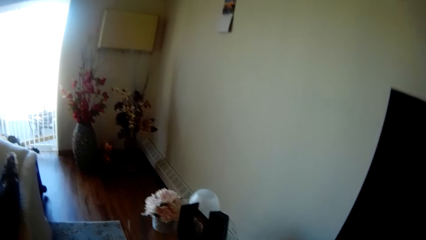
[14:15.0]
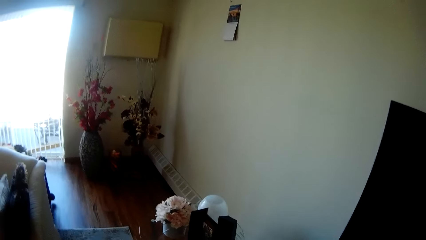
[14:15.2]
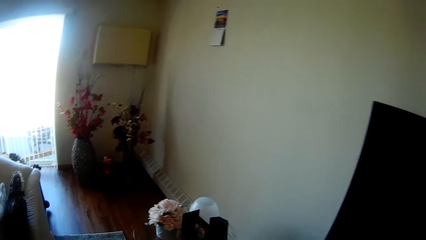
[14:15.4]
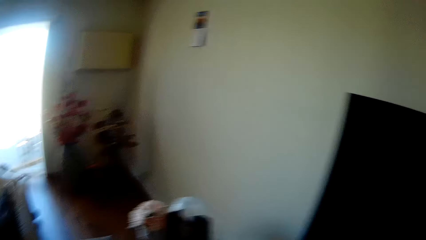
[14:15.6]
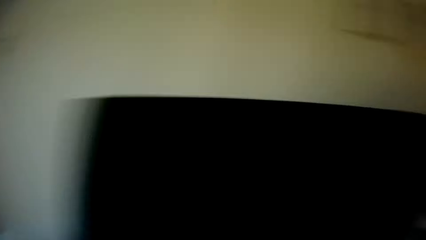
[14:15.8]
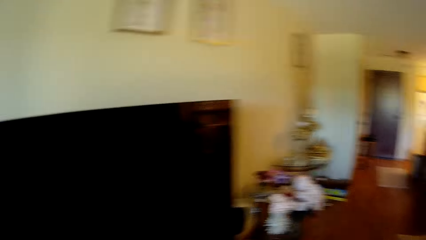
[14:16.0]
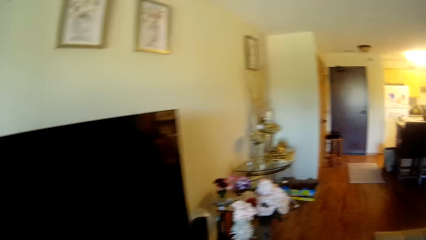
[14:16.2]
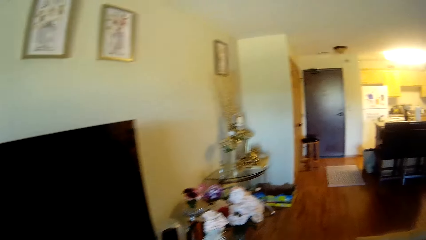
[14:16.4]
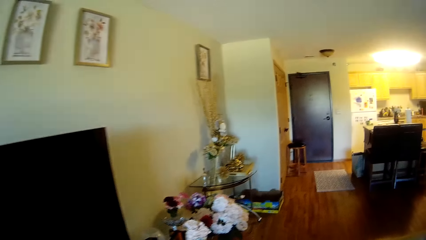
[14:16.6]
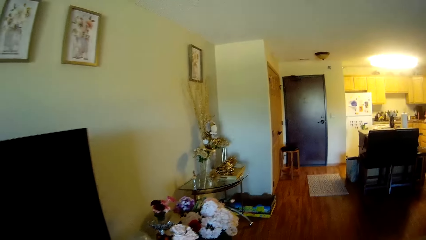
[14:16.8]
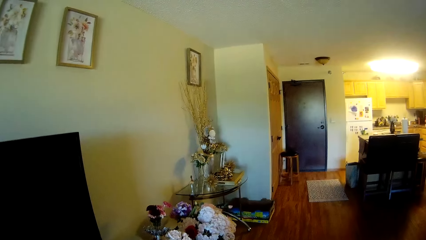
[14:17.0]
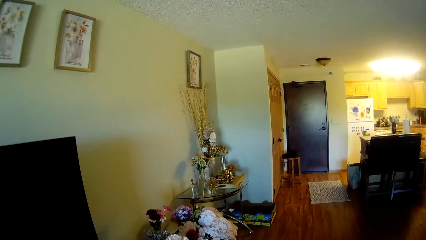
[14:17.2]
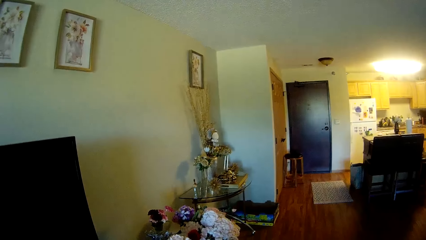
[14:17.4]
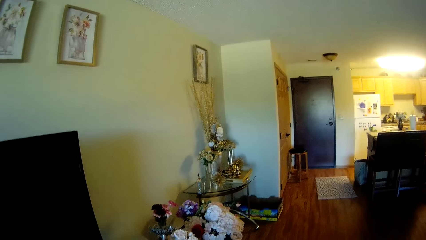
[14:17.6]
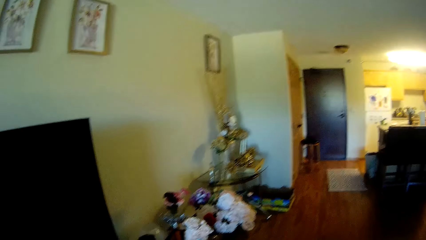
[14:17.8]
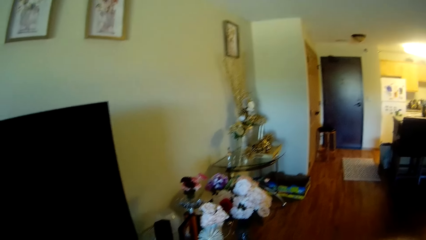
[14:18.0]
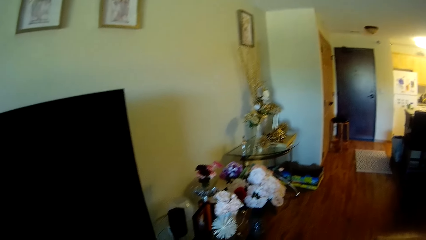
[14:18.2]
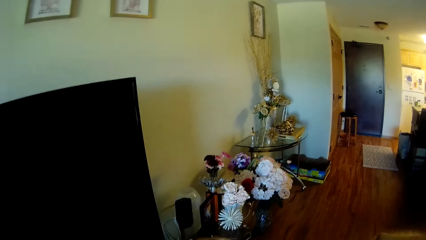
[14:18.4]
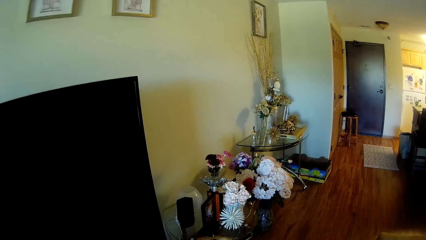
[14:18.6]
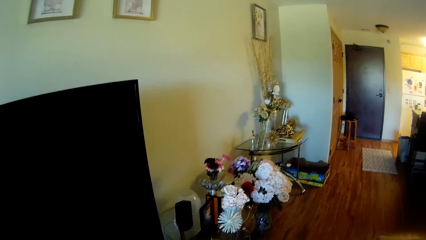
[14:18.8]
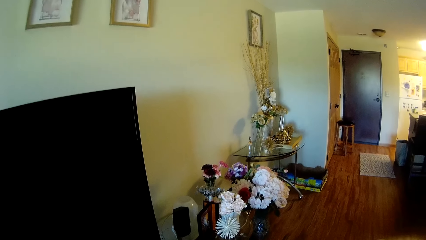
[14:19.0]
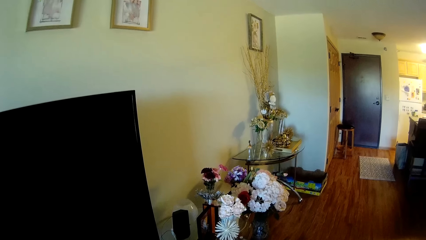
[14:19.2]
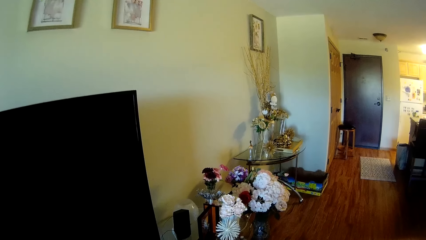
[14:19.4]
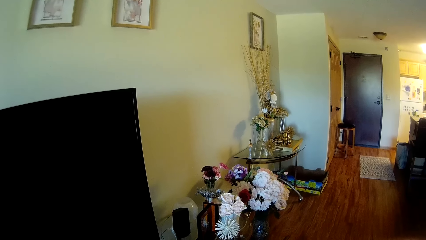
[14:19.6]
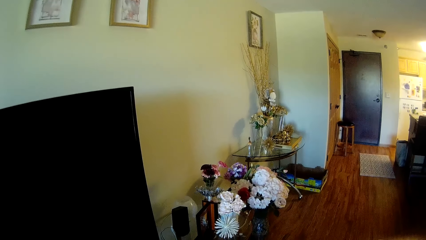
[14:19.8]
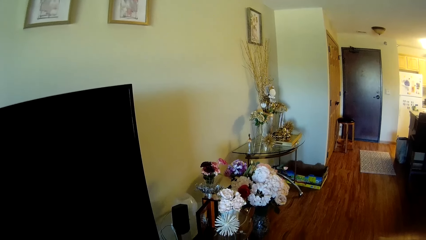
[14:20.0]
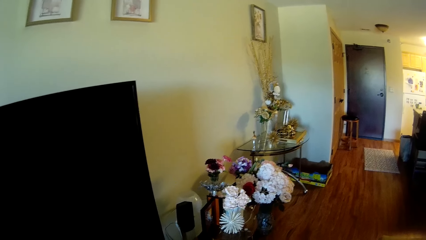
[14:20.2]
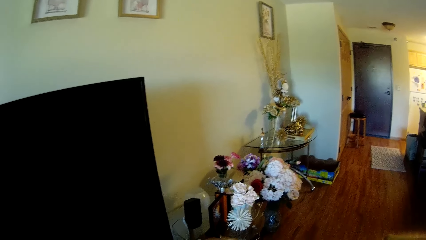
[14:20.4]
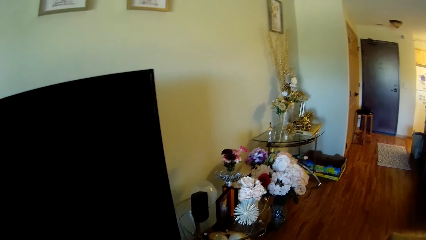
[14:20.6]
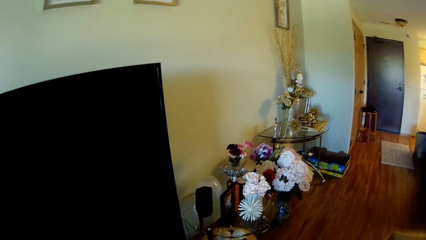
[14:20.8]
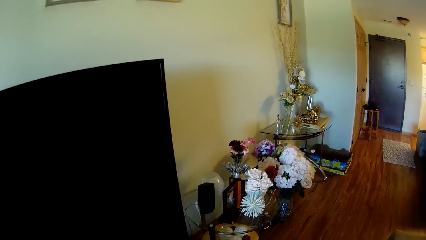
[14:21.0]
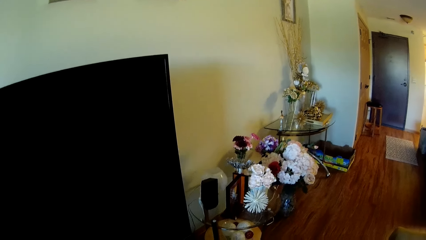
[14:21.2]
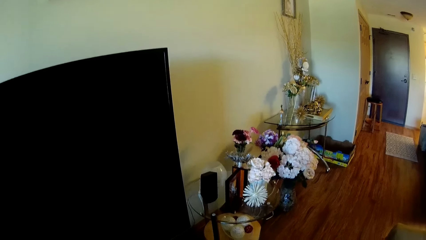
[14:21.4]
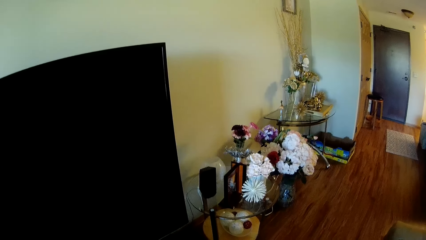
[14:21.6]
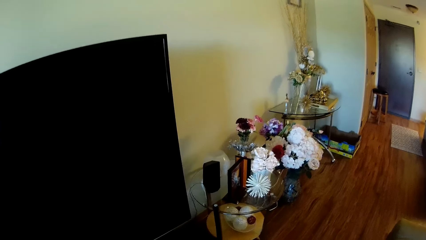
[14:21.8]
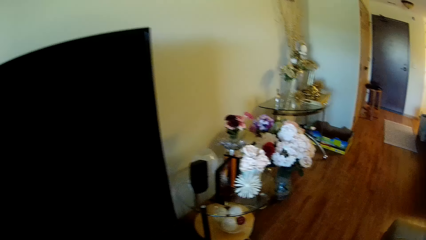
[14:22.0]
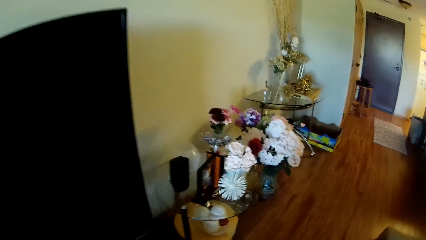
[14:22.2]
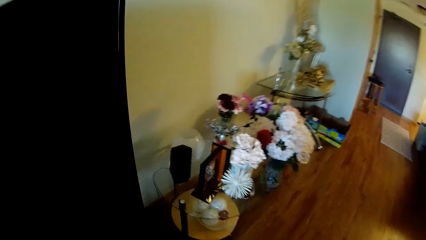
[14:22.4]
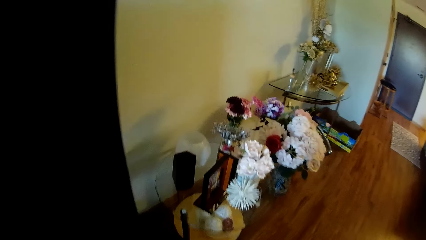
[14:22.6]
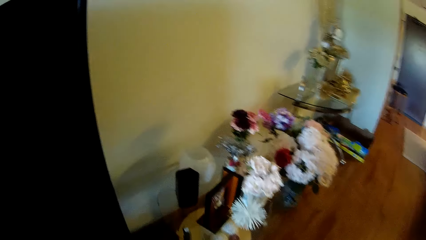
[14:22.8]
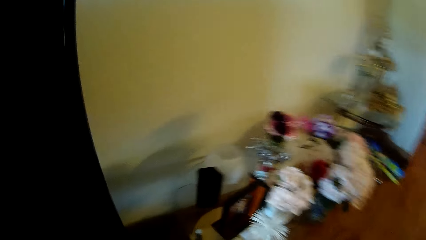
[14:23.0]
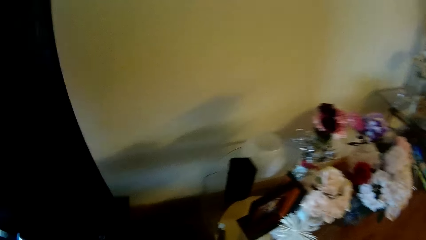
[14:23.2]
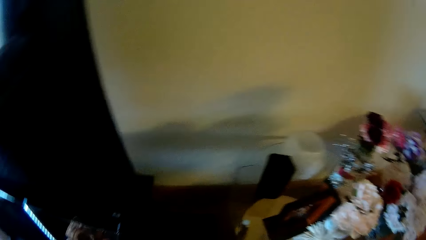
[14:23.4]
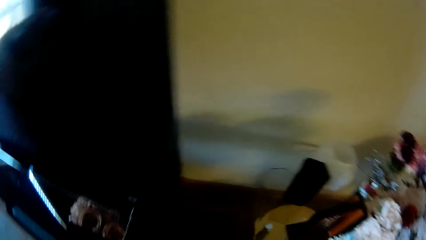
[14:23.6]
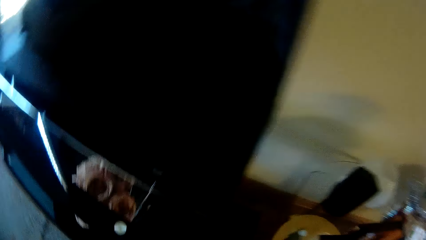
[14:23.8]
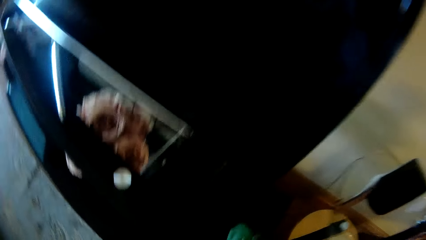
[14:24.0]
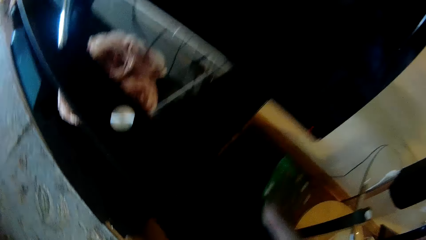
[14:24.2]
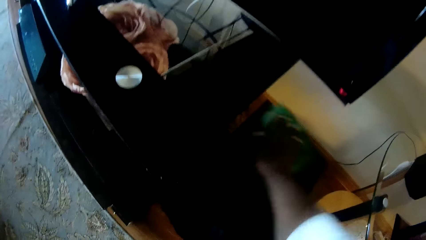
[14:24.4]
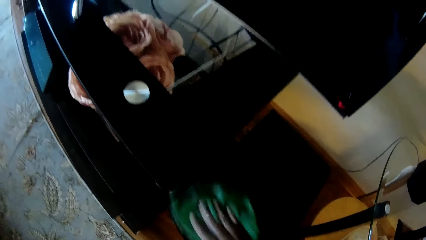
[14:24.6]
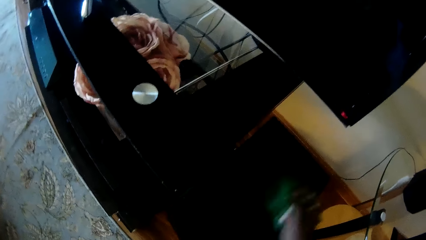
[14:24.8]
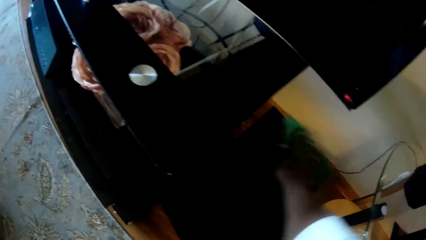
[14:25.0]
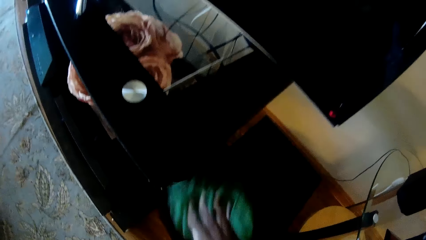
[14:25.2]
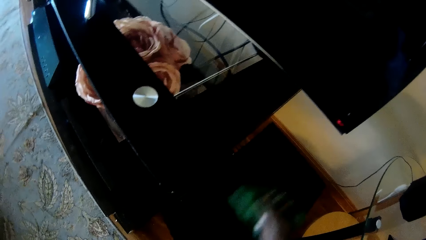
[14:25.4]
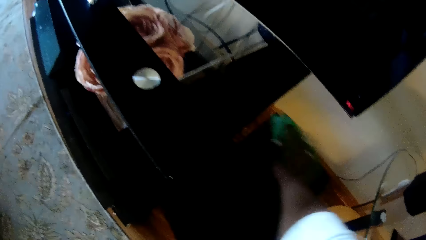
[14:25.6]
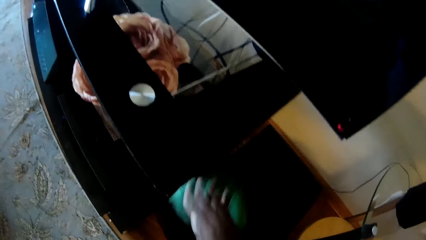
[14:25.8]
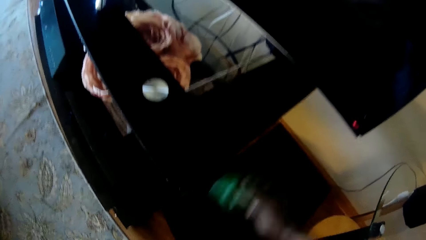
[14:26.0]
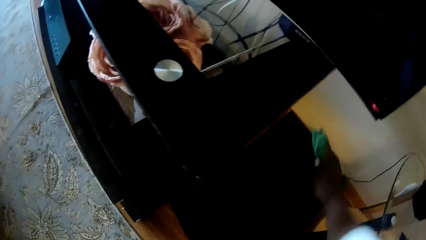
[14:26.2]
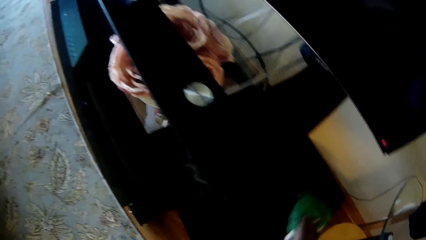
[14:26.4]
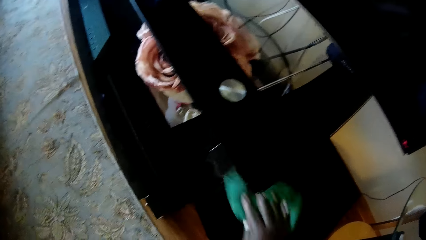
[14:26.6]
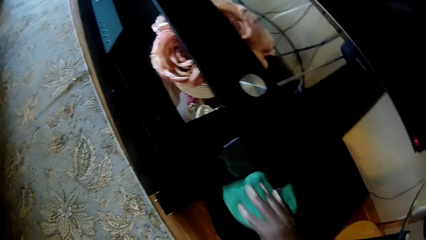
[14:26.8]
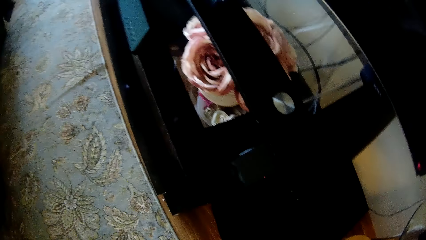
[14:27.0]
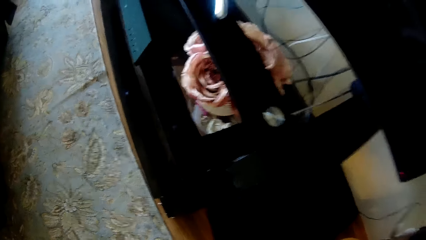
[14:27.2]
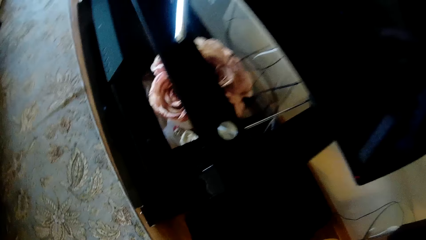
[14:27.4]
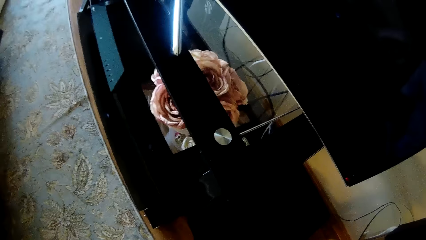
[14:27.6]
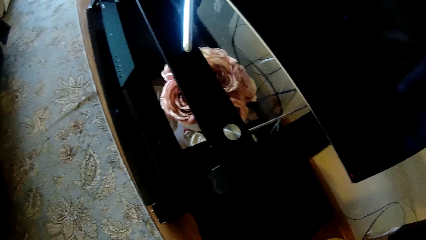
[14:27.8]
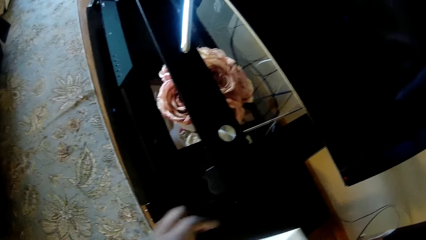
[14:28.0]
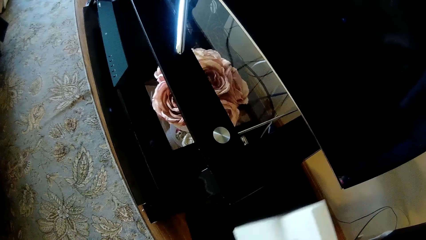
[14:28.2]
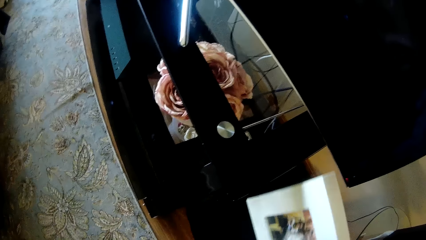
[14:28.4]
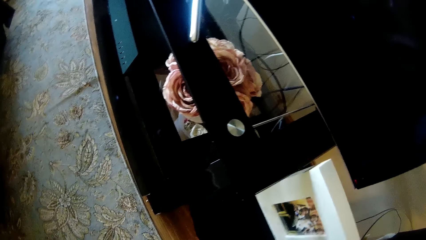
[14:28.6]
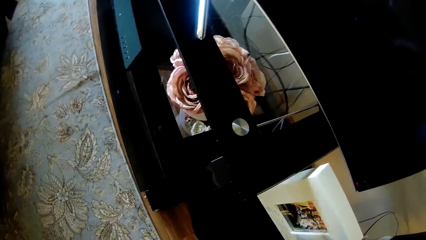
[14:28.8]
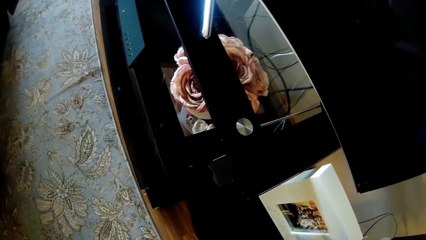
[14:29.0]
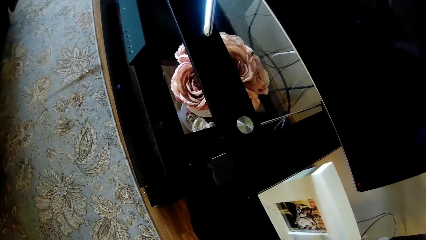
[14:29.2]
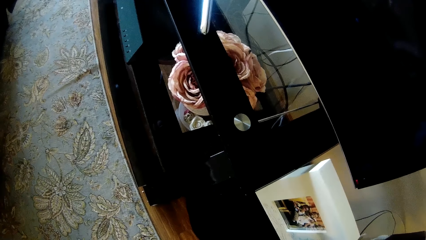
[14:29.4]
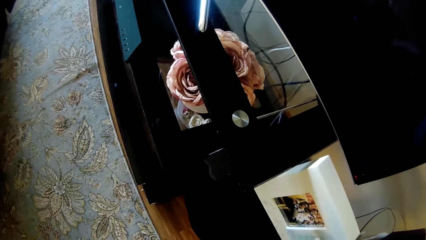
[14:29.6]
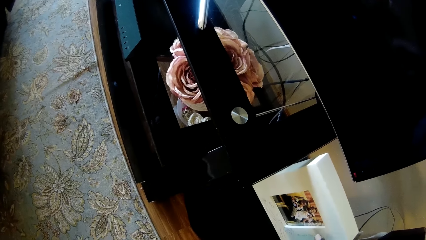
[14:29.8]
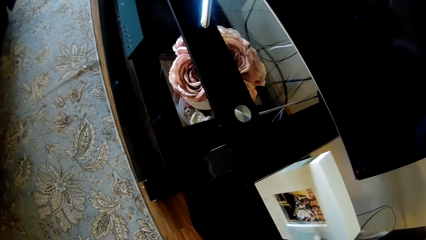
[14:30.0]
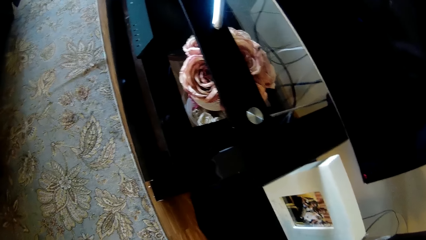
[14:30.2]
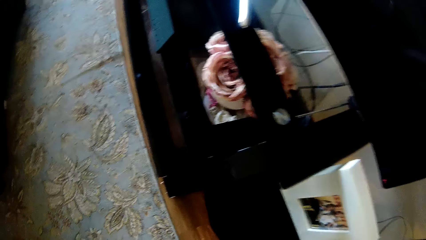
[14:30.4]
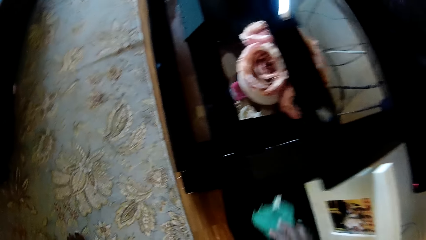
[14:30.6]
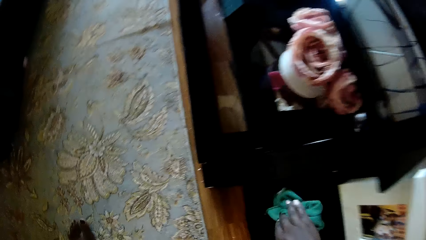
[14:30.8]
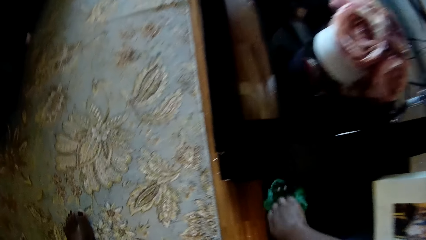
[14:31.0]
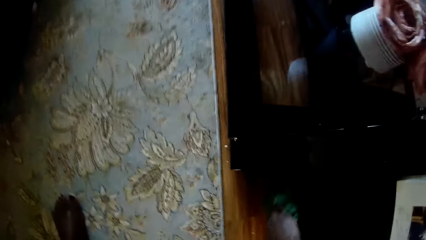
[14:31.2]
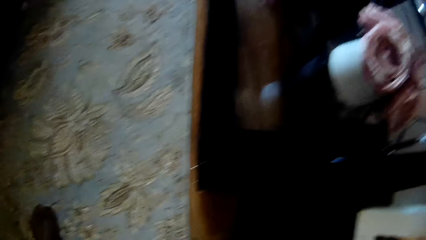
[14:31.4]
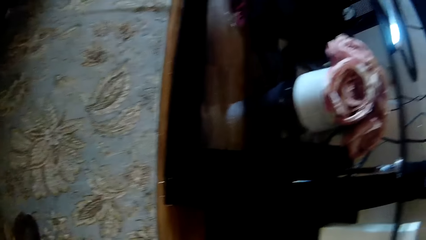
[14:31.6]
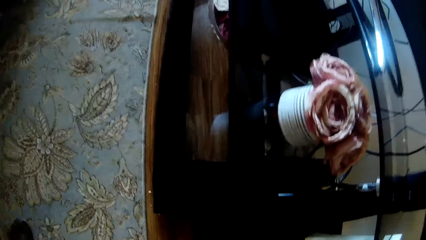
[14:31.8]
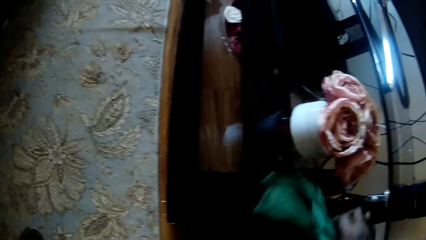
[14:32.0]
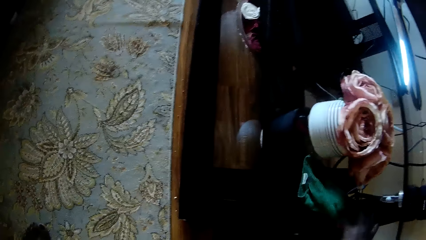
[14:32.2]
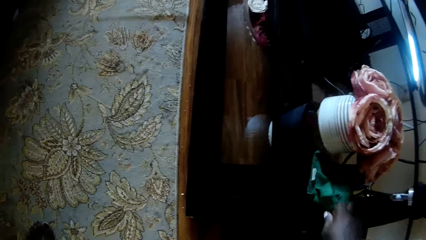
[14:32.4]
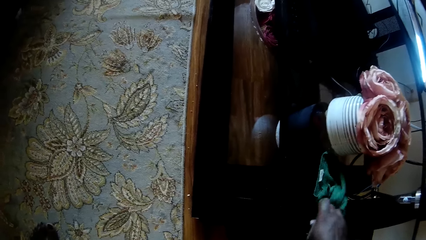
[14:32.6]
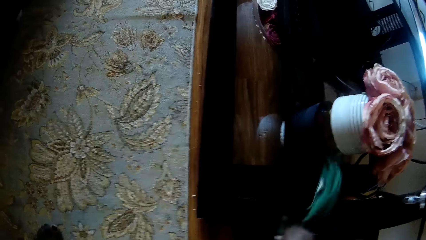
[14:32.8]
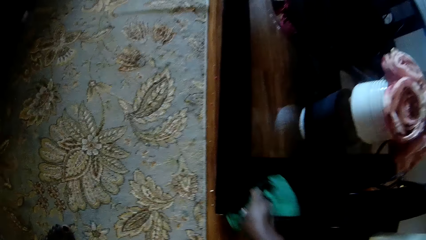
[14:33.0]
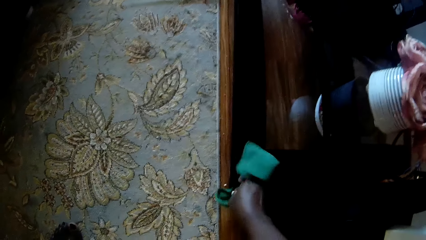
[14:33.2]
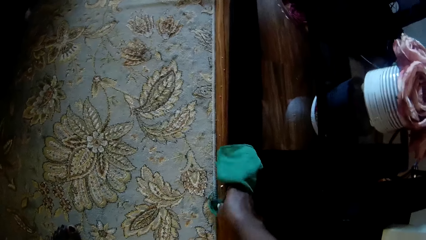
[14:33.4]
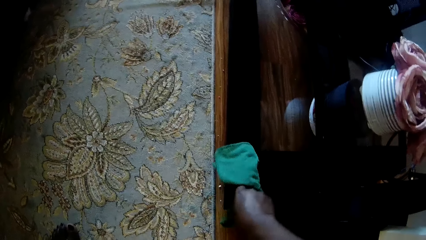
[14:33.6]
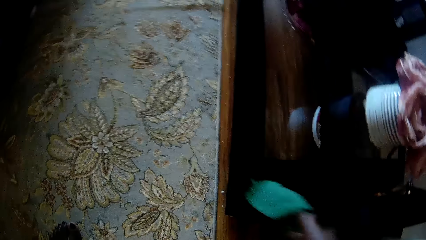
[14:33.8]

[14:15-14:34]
The camera wearer looks around the room. She walks around the room. She wipes the television shelf with the rag in her right hand. She puts the picture frame on the television shelf with her right hand. She wipes the television shelf with the rag in her right hand.
